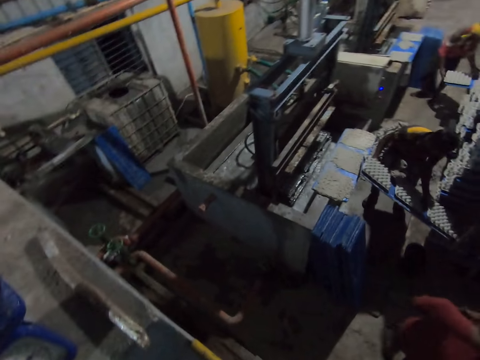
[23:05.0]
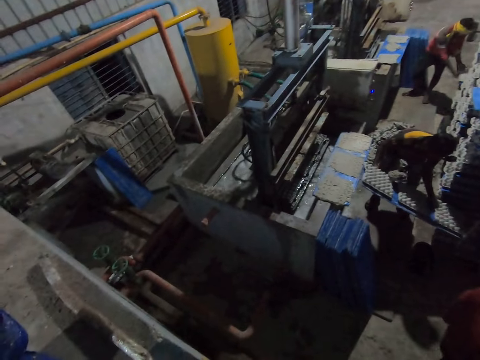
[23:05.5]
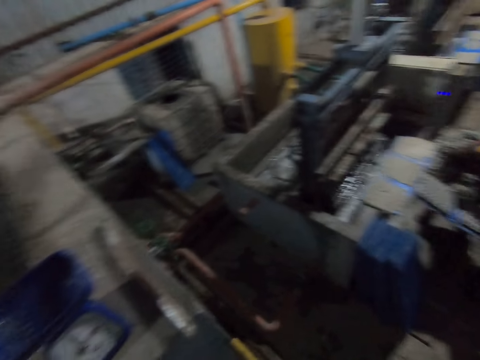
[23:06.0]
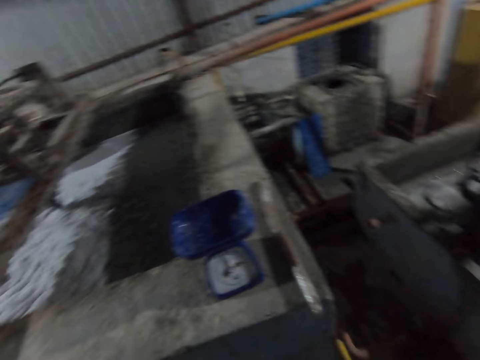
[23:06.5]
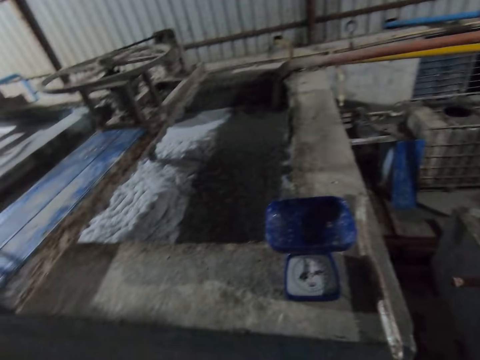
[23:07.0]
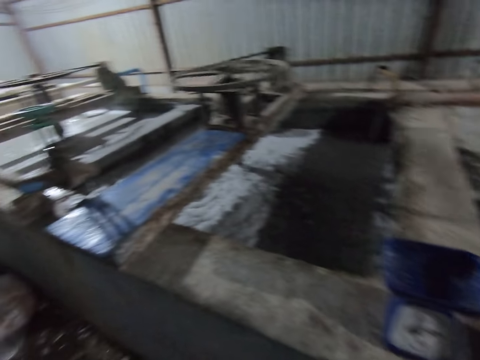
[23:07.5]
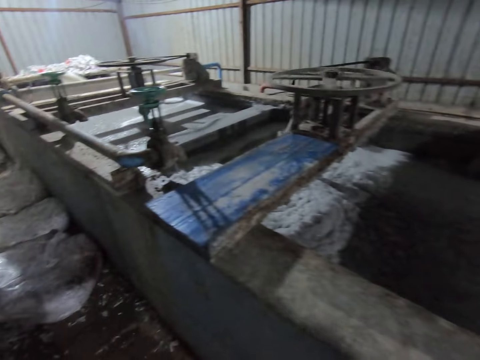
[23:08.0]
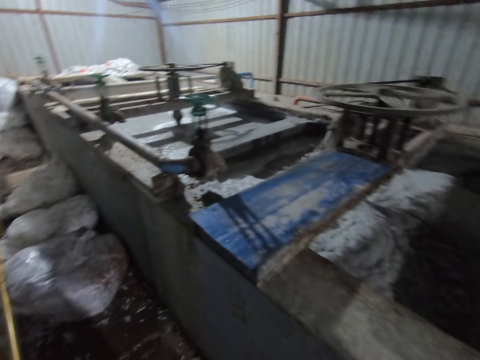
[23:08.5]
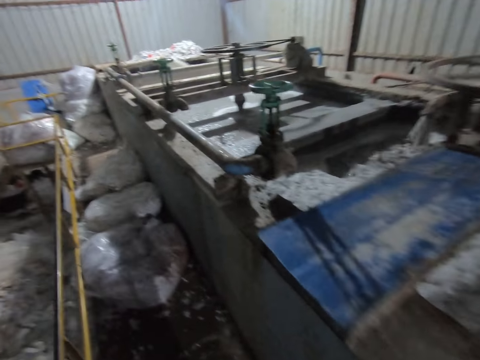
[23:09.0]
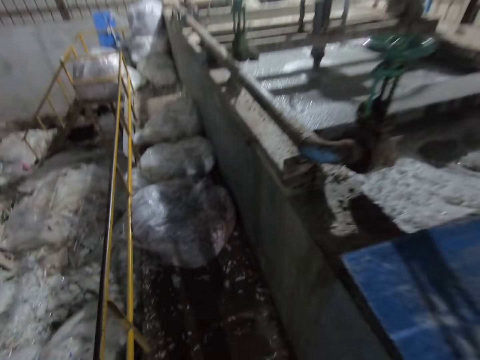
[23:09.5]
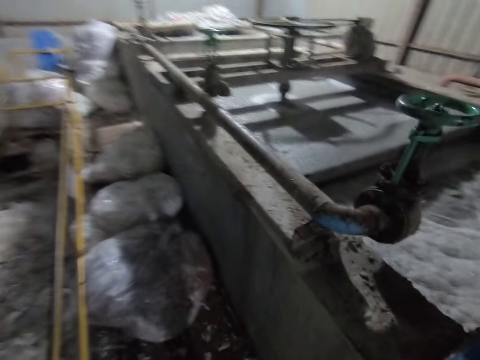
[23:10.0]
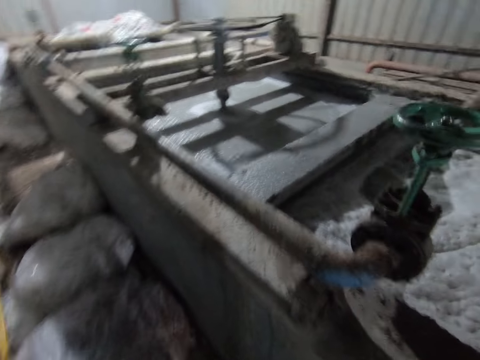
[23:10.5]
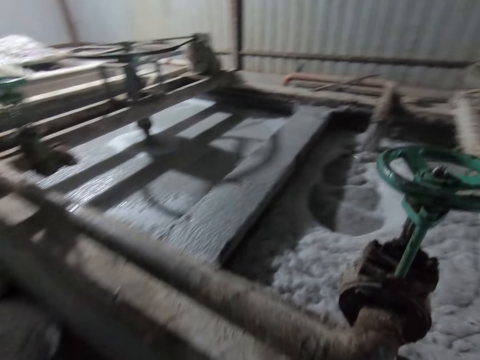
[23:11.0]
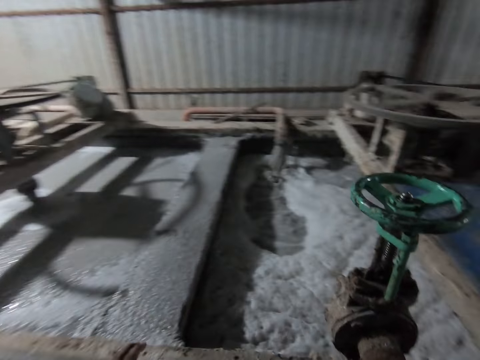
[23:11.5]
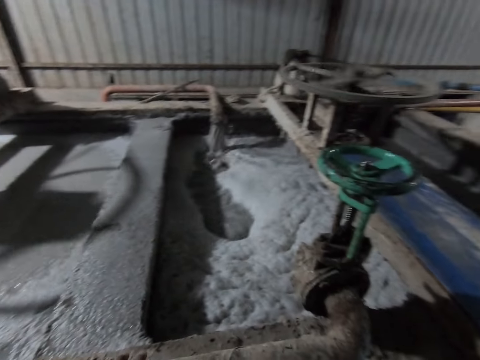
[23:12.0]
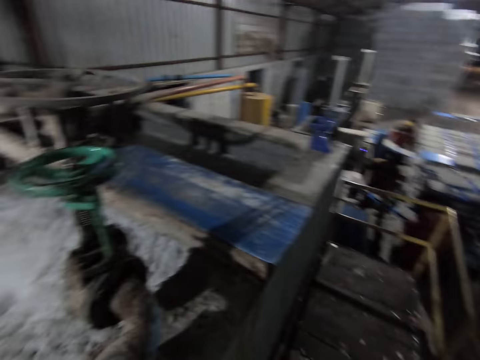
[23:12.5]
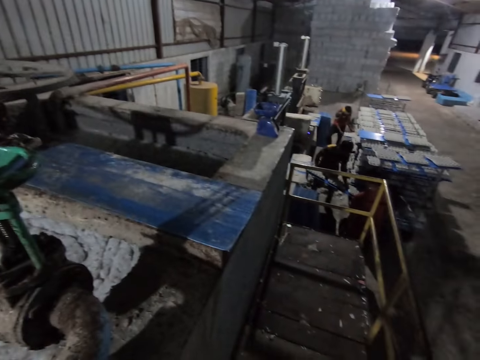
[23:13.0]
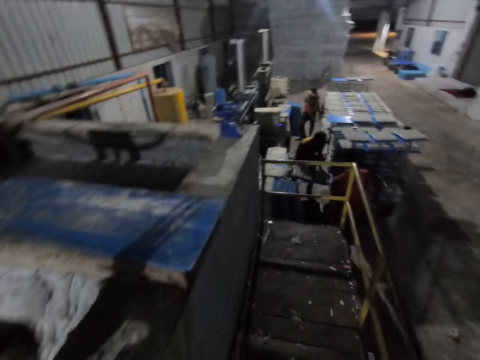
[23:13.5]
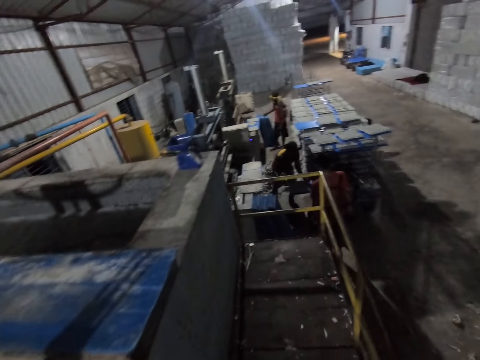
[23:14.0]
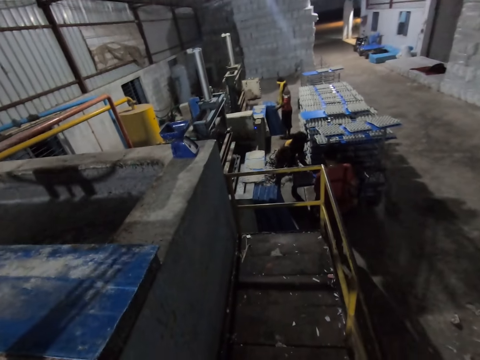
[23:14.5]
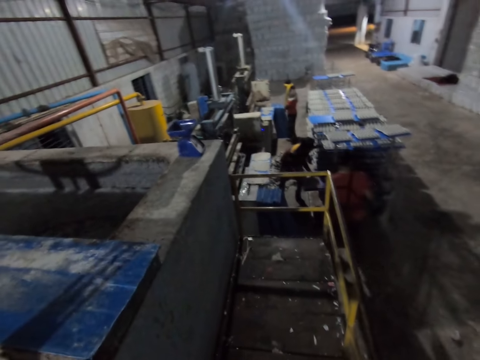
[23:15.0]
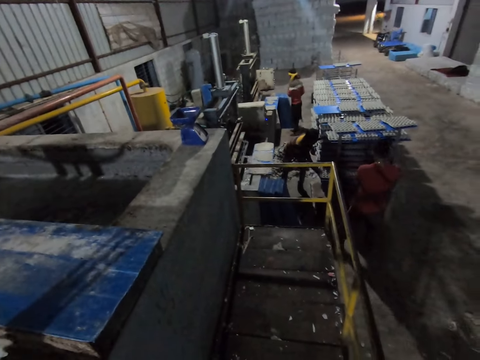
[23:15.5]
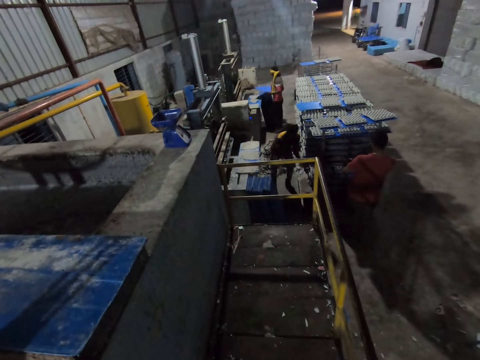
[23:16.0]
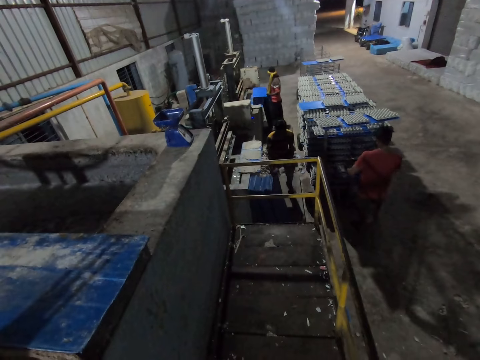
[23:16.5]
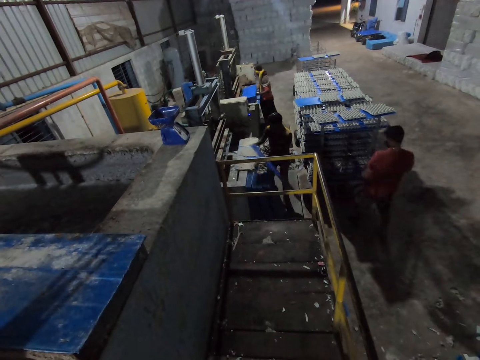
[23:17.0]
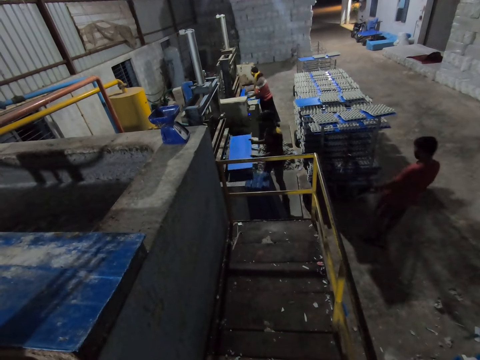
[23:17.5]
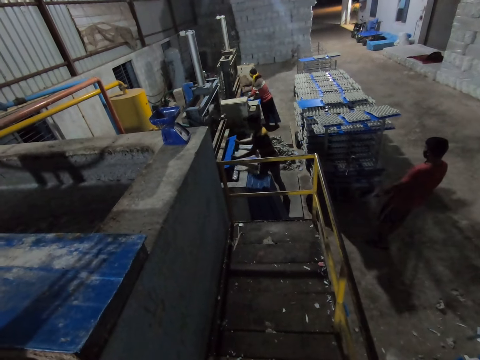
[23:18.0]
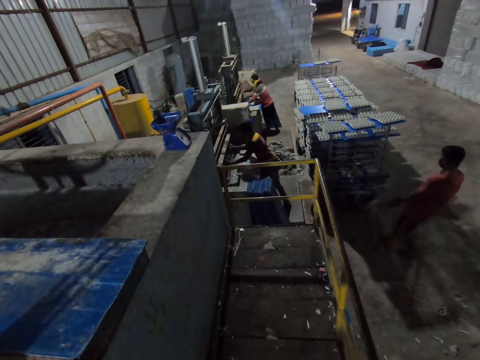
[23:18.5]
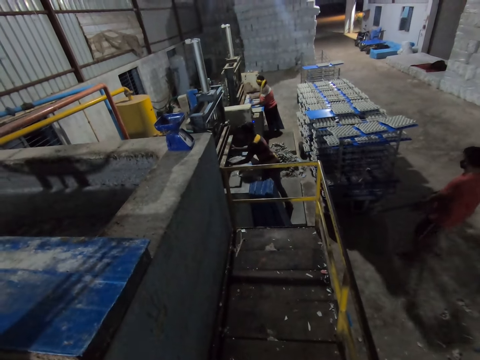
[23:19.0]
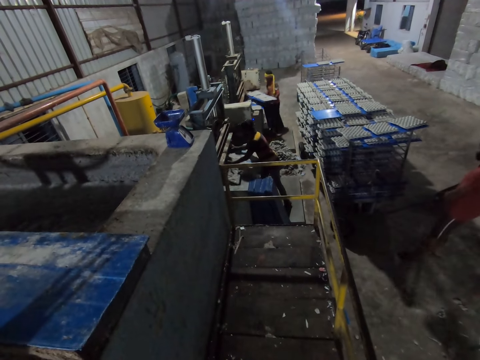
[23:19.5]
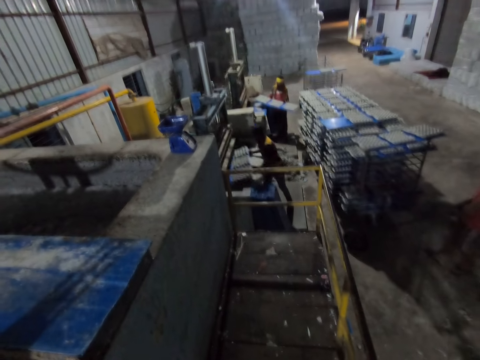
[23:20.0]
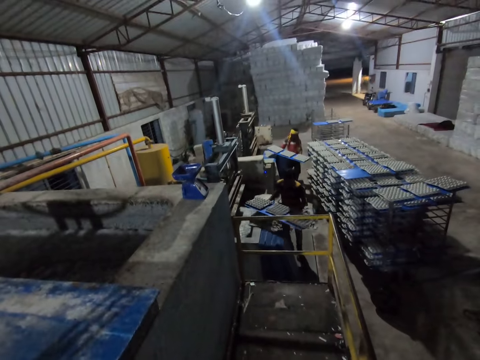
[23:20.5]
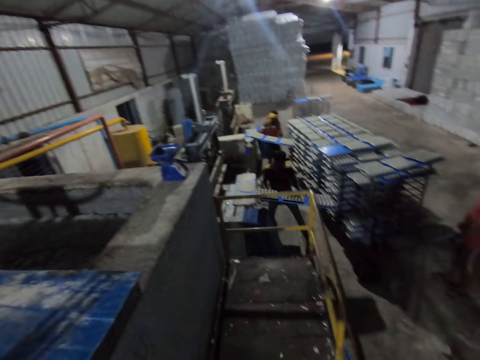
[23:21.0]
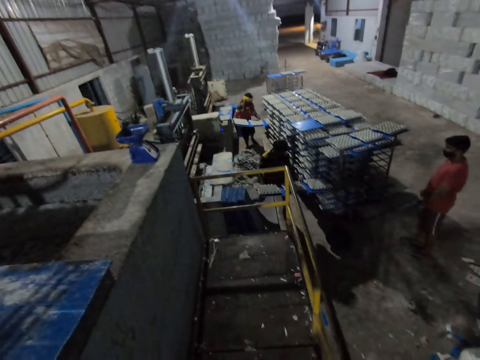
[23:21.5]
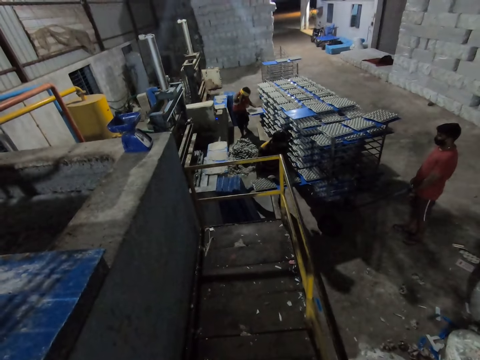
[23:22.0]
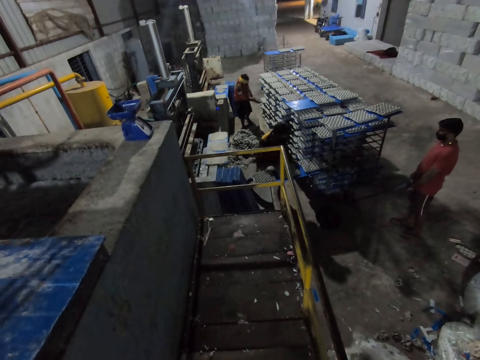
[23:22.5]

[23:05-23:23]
A man inserts the plastic board containing egg cartons into the trolley with both hands. The camera wearer turns around. He holds a stick in his right hand. He walks towards a pile of plastic bags containing pieces of paper. He places his left hand on a metal rail attached to the paper pulp machine. The first man inserts a plastic board containing egg cartons into the trolley with both hands. Another man inserts a plastic board containing egg cartons into the trolley with both hands. The camera wearer turns around. The second man picks up a plastic board leaning against the tray moulding machine with both hands. The first man pulls a plastic board leaning against the tray moulding machine with his right hand. The second man inserts the plastic board into the tray moulding machine with both hands. The first man picks up the plastic board leaning against the tray moulding machine with both hands. A third man pulls the trolley with both hands. The second man inserts the plastic board into the tray moulding machine with both hands, and removes the plastic board containing egg cartons from the tray moulding machine with both hands. The first man removes the plastic board containing egg cartons from the tray moulding machine with both hands. The second man inserts a plastic board containing egg cartons into the trolley with both hands. The first man inserts a plastic board containing egg cartons into the trolley with both hands.

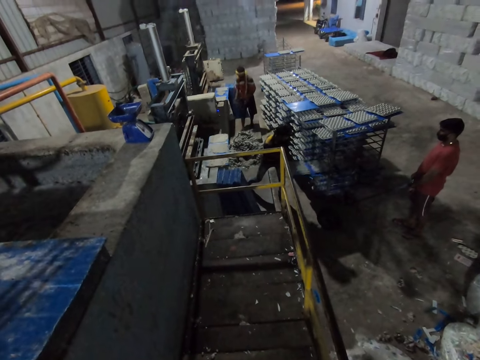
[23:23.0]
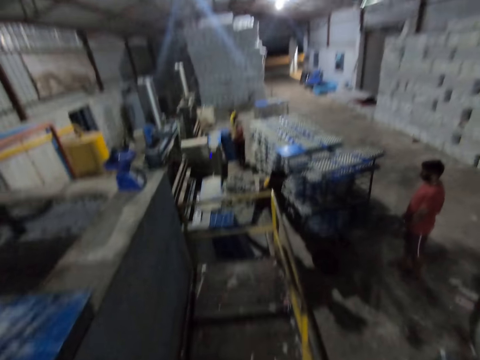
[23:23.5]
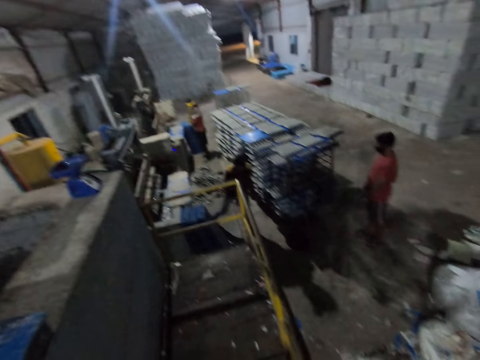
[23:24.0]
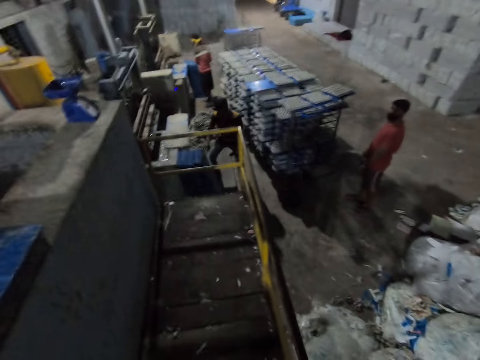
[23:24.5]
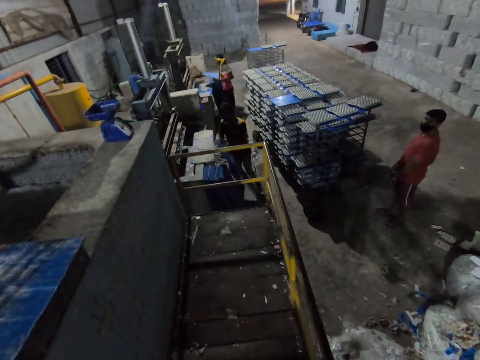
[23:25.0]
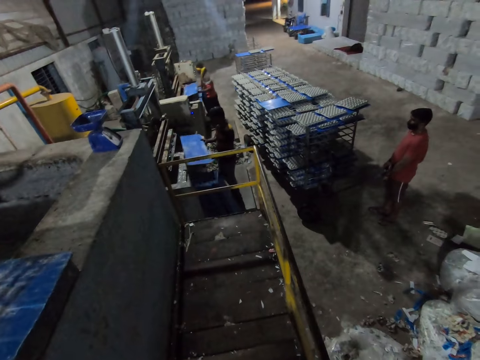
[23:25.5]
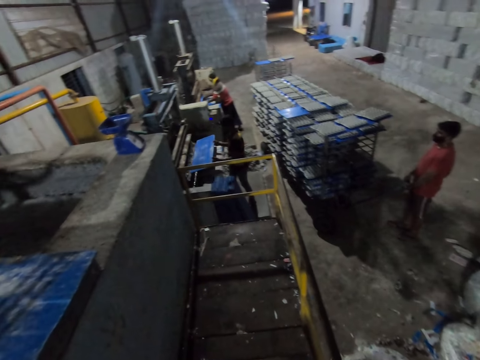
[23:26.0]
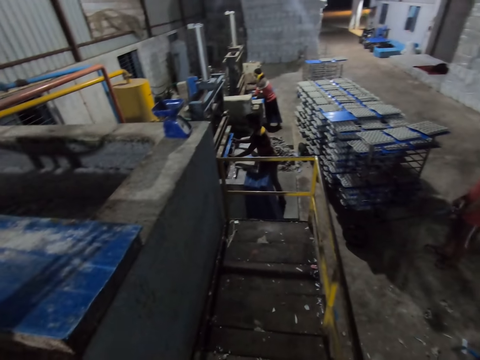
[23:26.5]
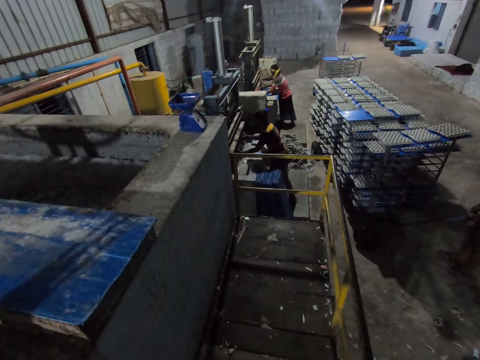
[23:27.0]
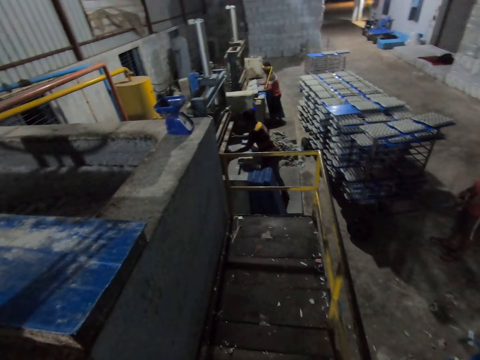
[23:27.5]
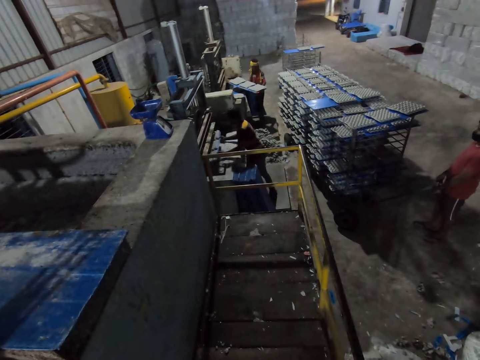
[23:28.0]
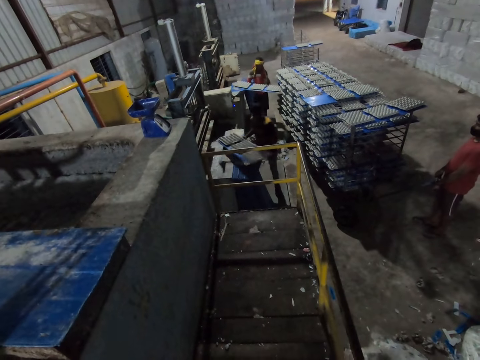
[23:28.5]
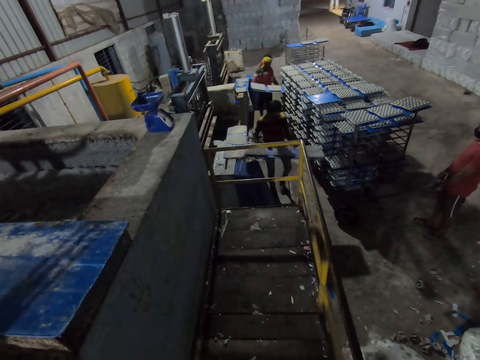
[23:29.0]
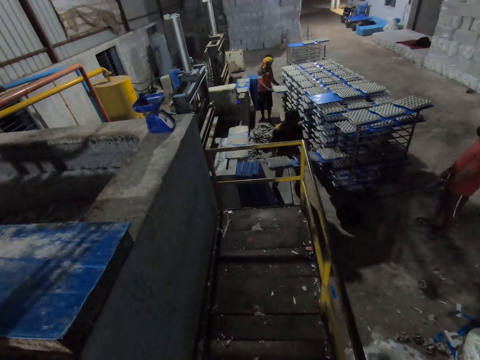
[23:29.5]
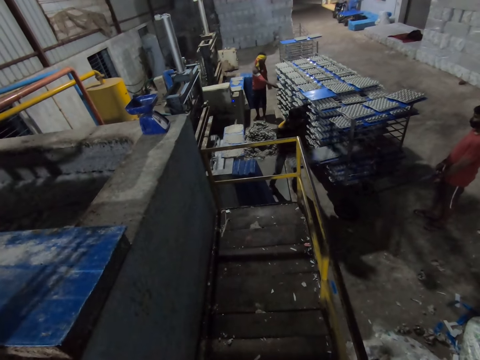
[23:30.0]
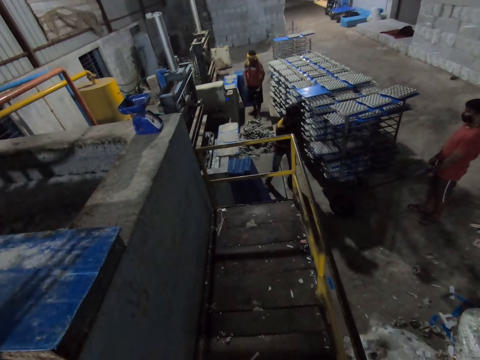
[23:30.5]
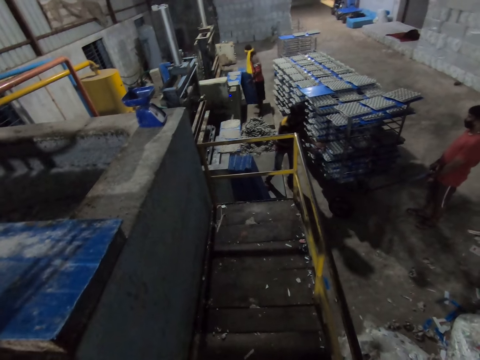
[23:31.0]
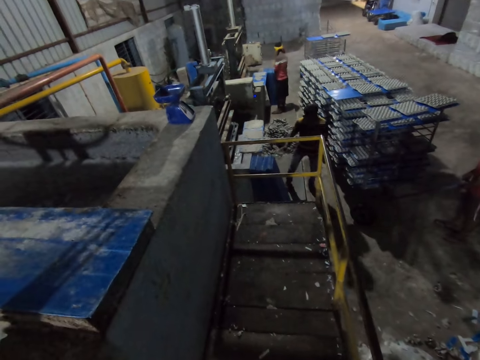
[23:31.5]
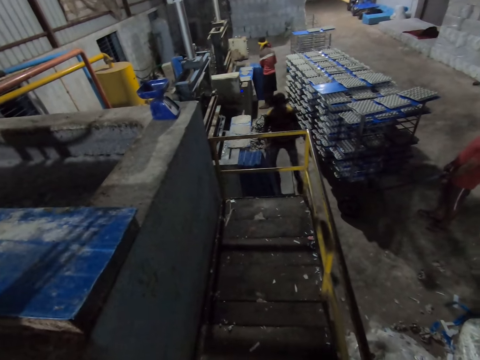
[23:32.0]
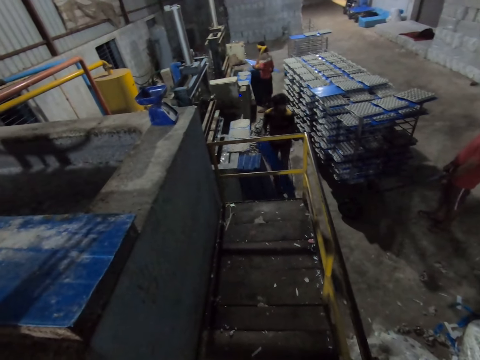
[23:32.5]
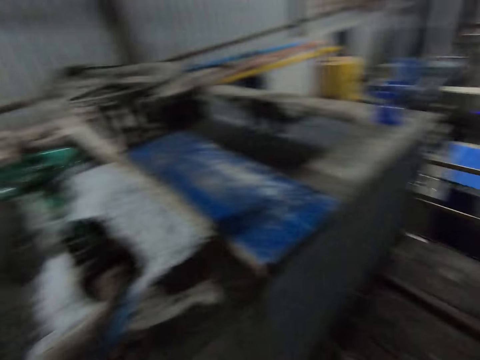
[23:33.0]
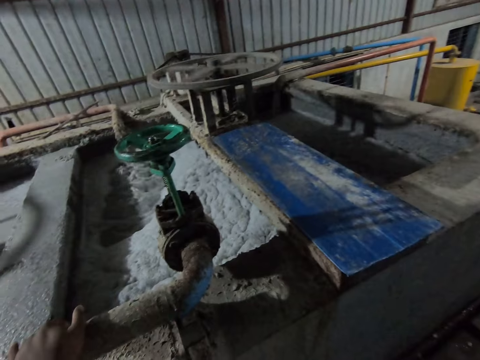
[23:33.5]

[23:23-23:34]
A man picks up a plastic board leaning against the tray moulding machine with both hands. Another man pulls a plastic board leaning against the tray moulding machine with his right hand, and picks up the plastic board leaning against the tray moulding machine with both hands. The first man inserts the plastic board into the tray moulding machine with both hands. The other man inserts the plastic board into the tray moulding machine with both hands. The first man removes the plastic board containing egg cartons from the tray moulding machine with both hands. The other man removes the plastic board containing egg cartons from the tray moulding machine with both hands. The first man inserts the plastic board containing egg cartons into the trolley with both hands. The other man holds egg crate papers, inserts the plastic board containing egg cartons into the trolley with both hands, and pulls a plastic board leaning against the tray moulding machine with his right hand. The first man picks up a plastic board leaning against the tray moulding machine with both hands. The other man picks up the plastic board leaning against the tray moulding machine with both hands. The camera wearer turns around.
